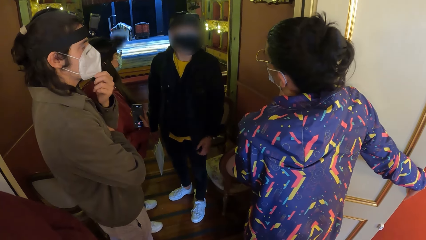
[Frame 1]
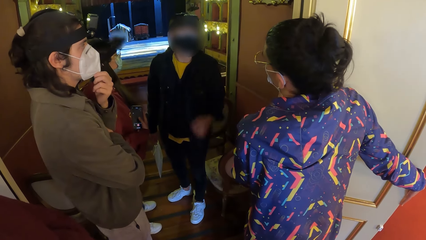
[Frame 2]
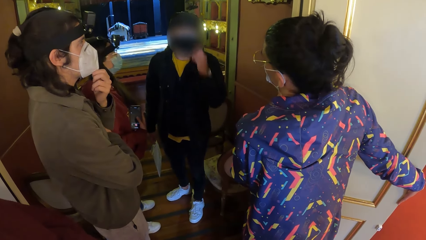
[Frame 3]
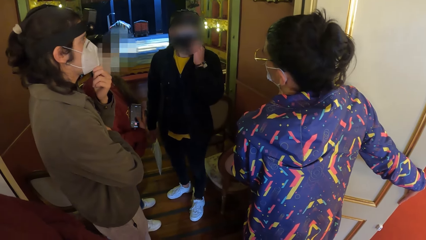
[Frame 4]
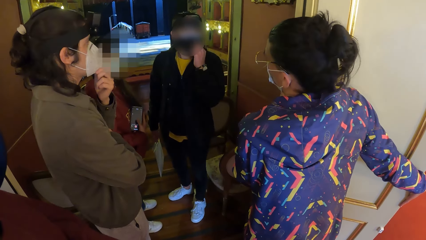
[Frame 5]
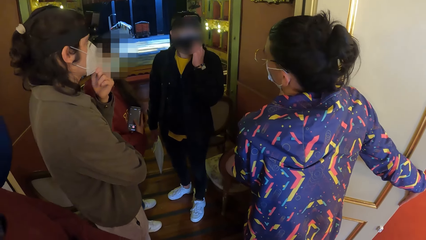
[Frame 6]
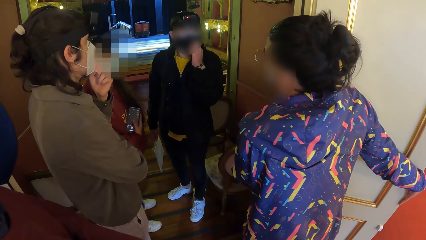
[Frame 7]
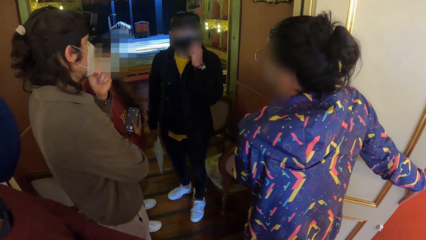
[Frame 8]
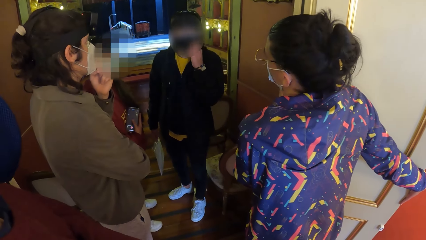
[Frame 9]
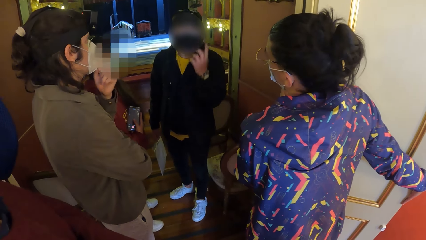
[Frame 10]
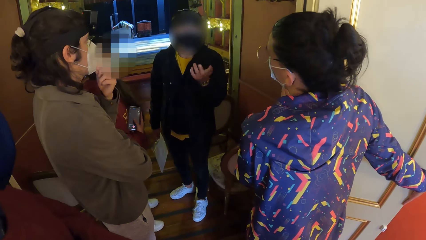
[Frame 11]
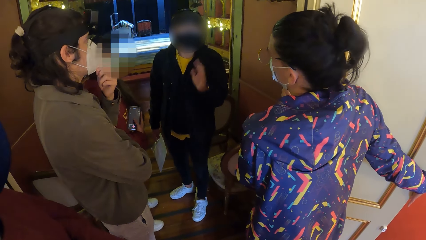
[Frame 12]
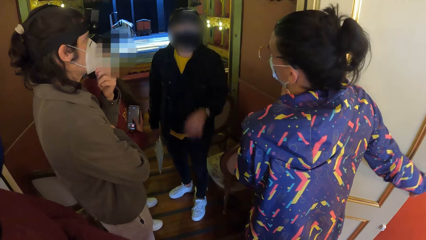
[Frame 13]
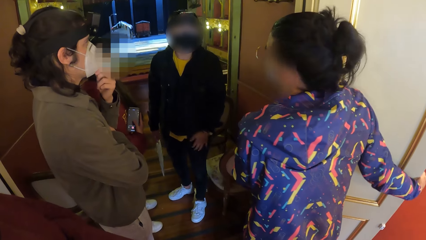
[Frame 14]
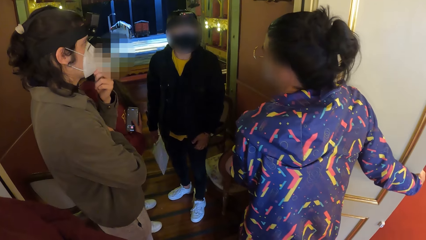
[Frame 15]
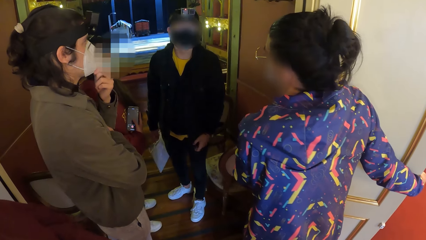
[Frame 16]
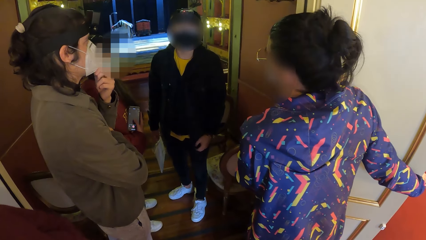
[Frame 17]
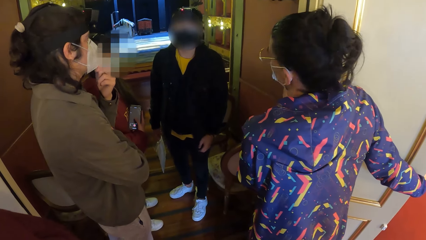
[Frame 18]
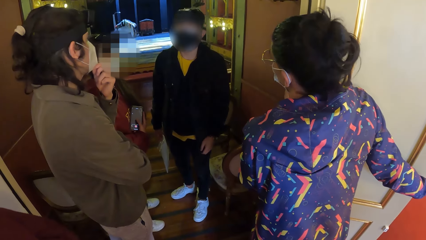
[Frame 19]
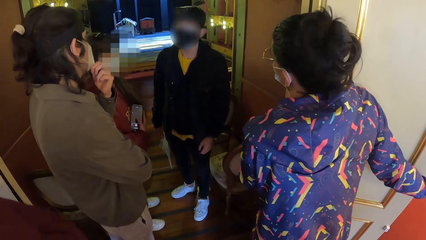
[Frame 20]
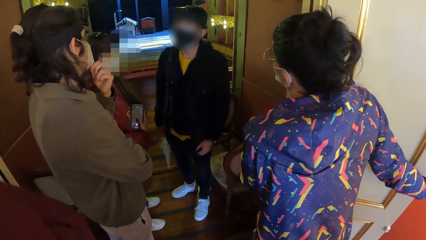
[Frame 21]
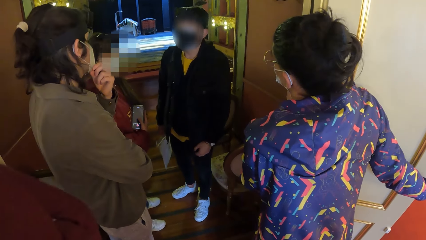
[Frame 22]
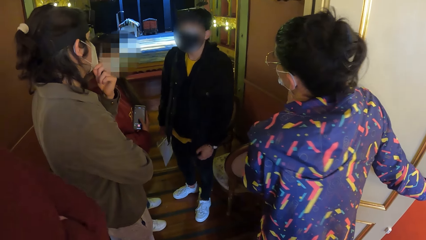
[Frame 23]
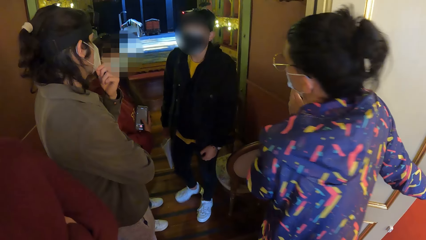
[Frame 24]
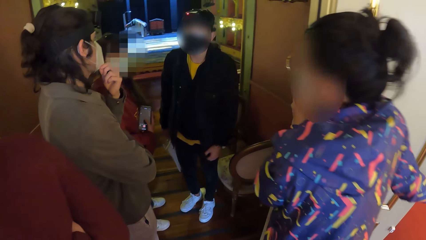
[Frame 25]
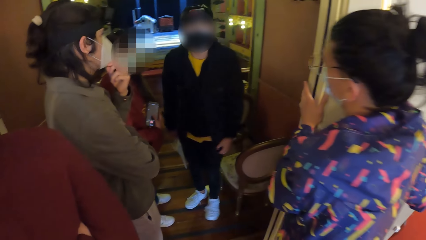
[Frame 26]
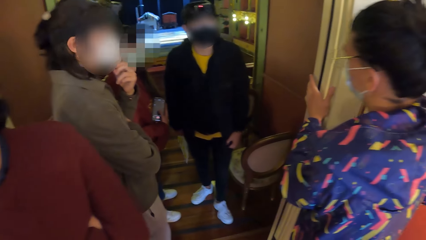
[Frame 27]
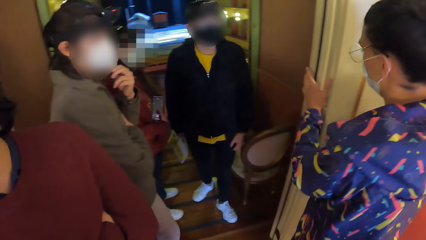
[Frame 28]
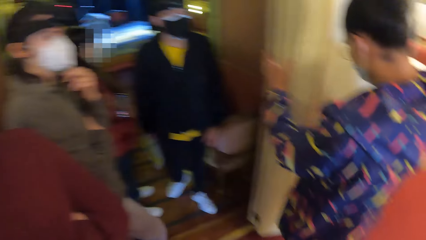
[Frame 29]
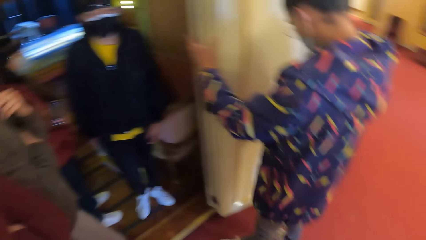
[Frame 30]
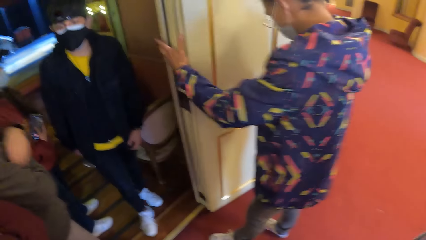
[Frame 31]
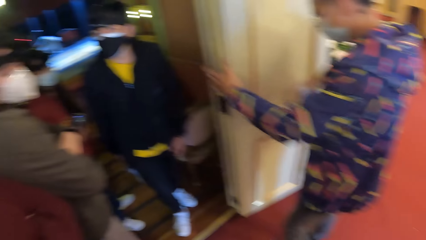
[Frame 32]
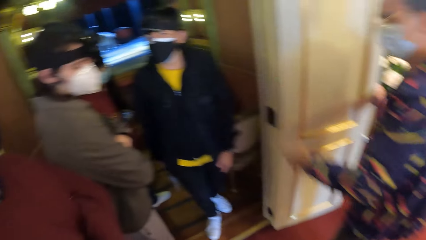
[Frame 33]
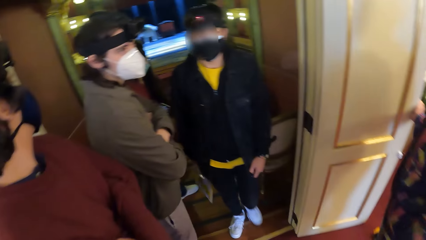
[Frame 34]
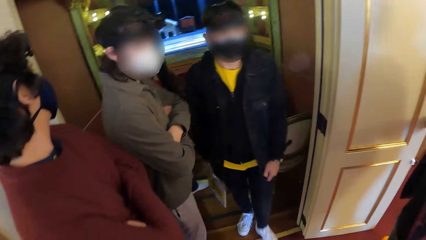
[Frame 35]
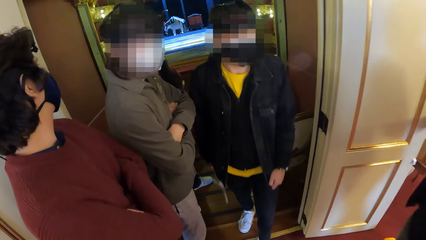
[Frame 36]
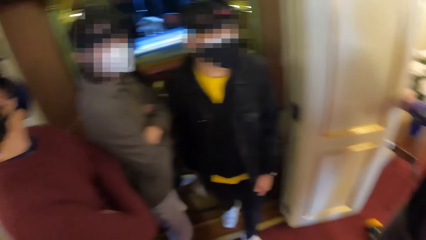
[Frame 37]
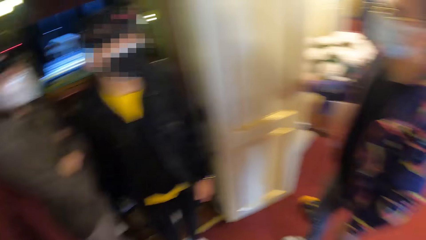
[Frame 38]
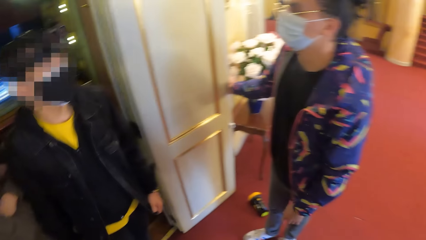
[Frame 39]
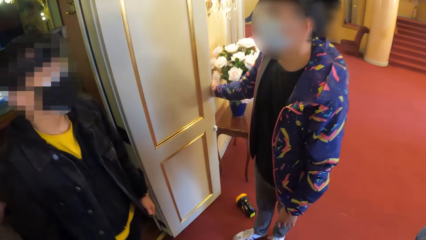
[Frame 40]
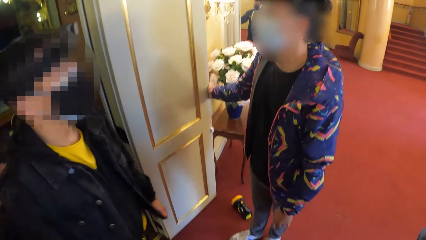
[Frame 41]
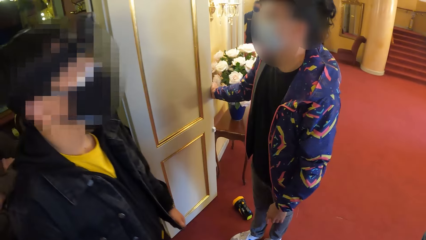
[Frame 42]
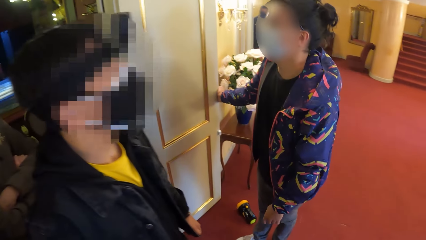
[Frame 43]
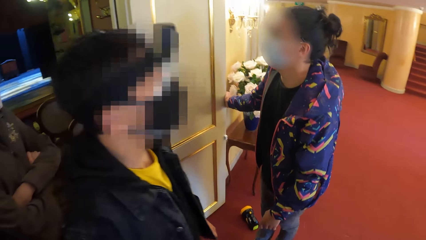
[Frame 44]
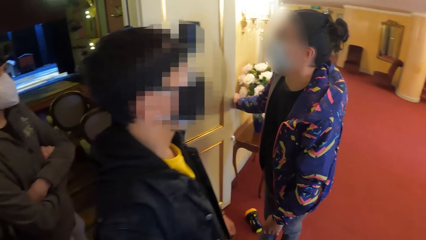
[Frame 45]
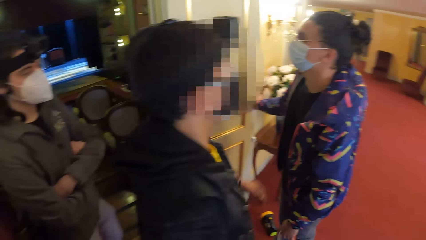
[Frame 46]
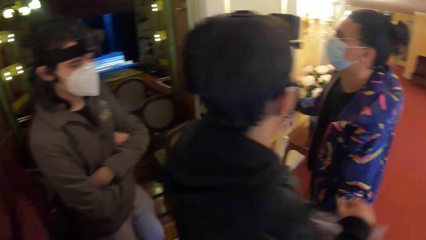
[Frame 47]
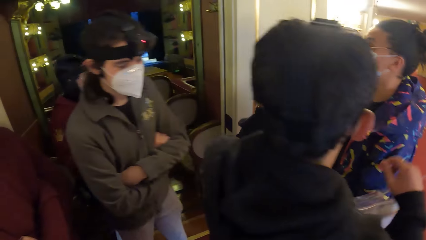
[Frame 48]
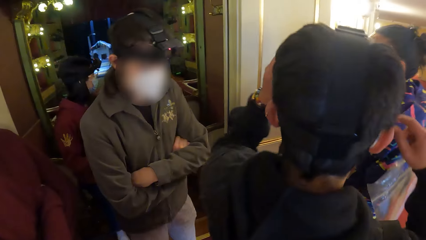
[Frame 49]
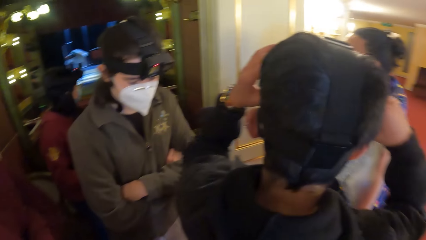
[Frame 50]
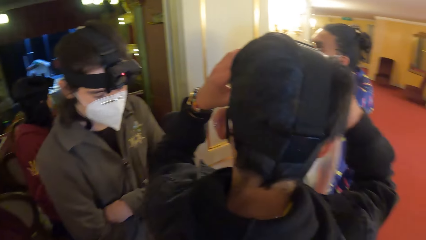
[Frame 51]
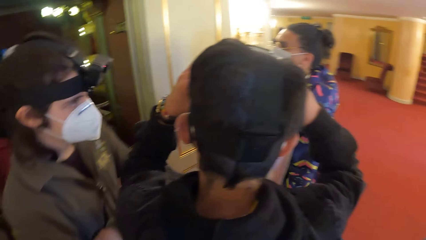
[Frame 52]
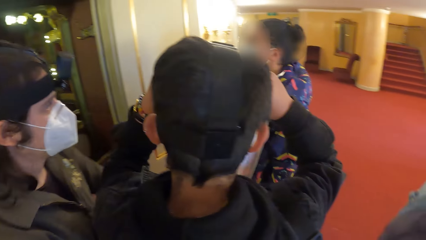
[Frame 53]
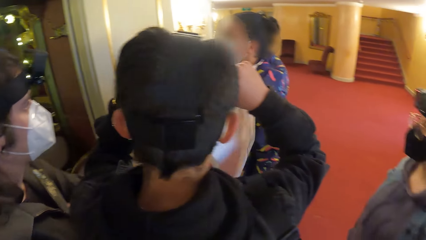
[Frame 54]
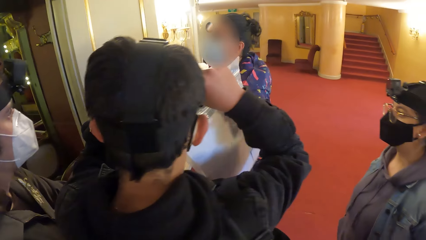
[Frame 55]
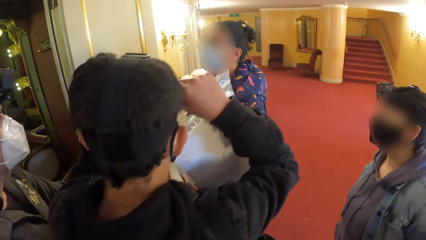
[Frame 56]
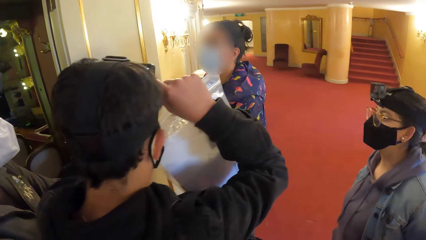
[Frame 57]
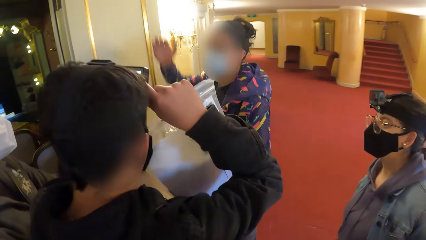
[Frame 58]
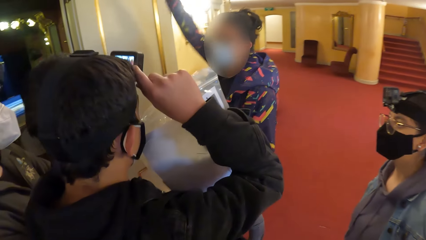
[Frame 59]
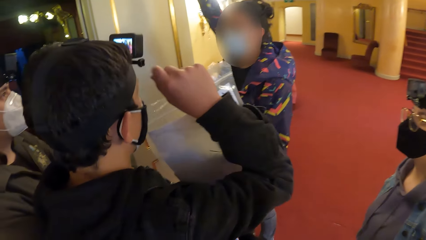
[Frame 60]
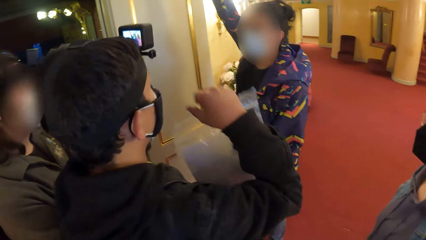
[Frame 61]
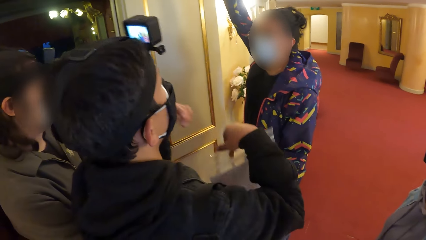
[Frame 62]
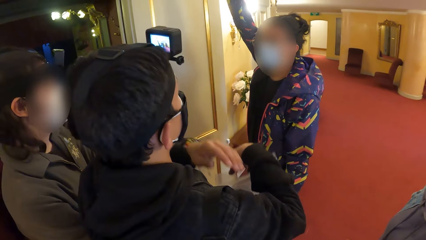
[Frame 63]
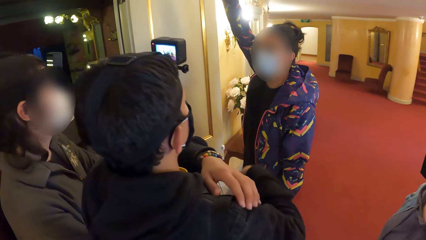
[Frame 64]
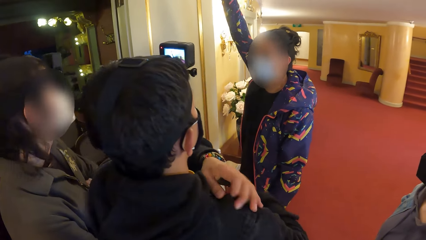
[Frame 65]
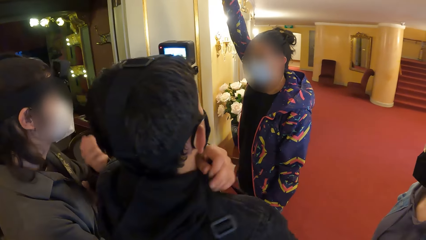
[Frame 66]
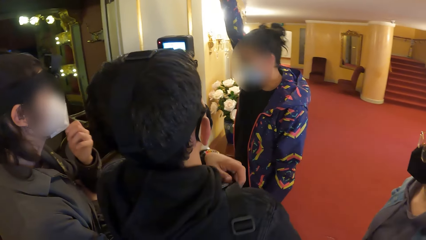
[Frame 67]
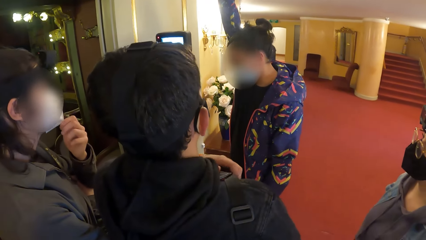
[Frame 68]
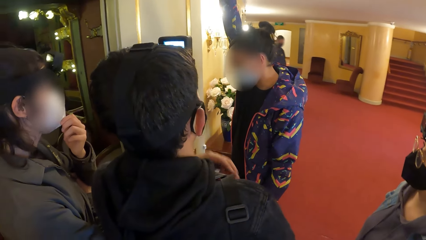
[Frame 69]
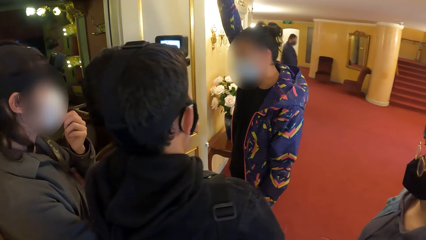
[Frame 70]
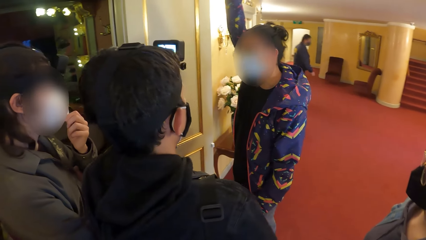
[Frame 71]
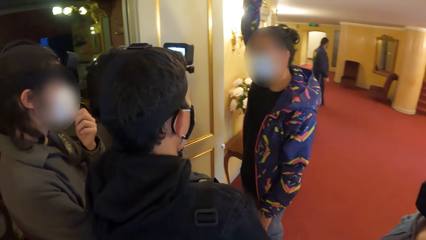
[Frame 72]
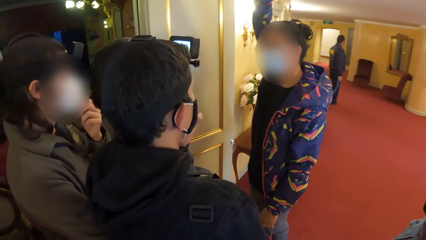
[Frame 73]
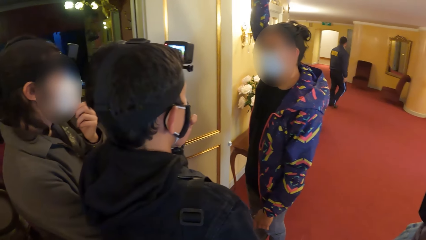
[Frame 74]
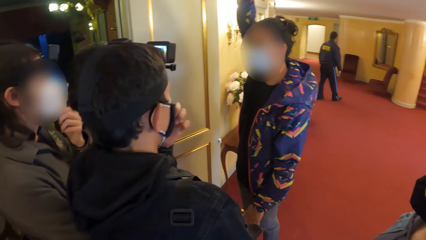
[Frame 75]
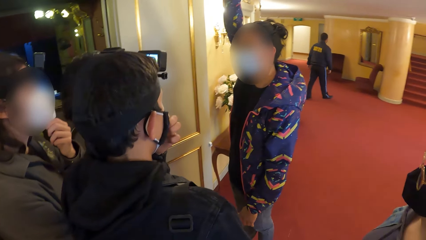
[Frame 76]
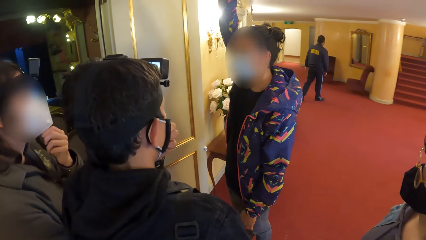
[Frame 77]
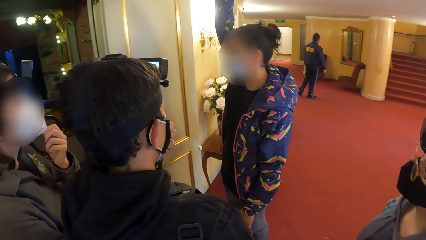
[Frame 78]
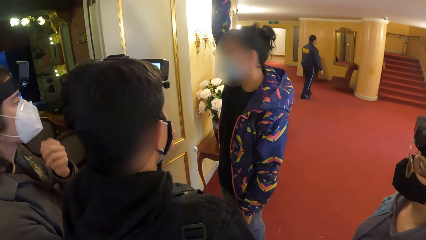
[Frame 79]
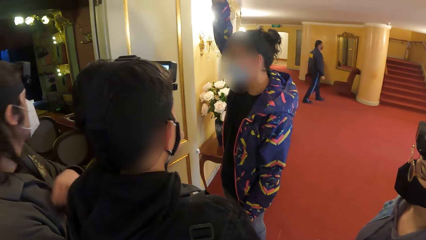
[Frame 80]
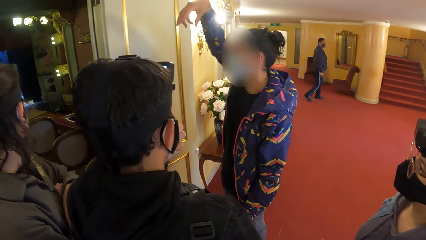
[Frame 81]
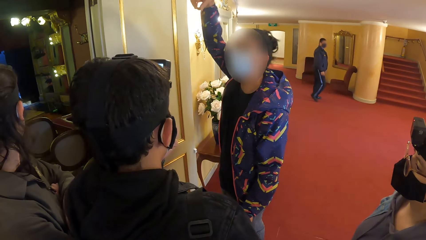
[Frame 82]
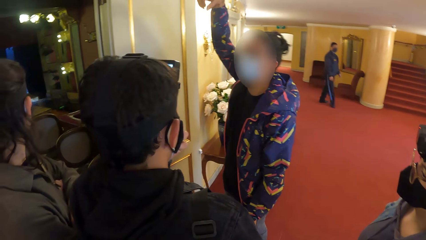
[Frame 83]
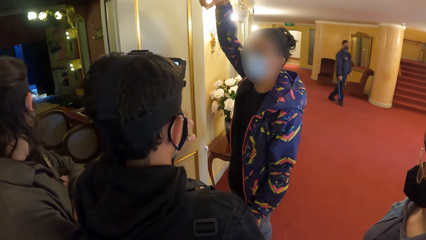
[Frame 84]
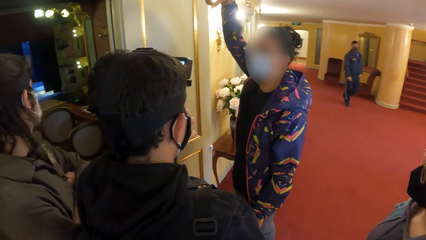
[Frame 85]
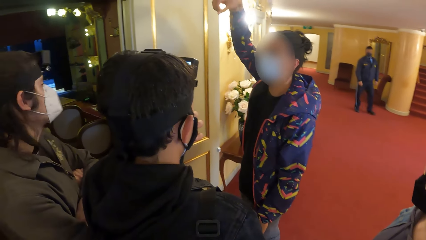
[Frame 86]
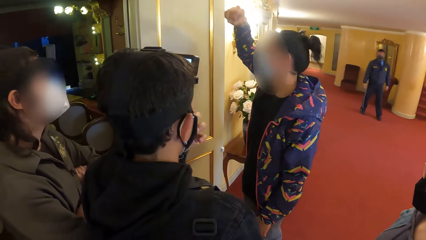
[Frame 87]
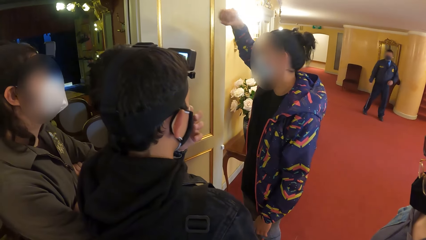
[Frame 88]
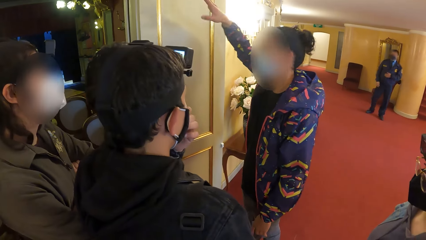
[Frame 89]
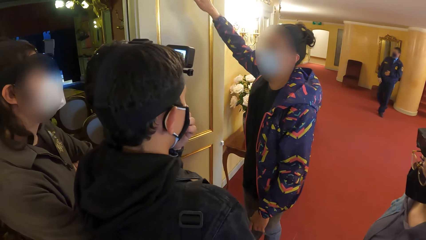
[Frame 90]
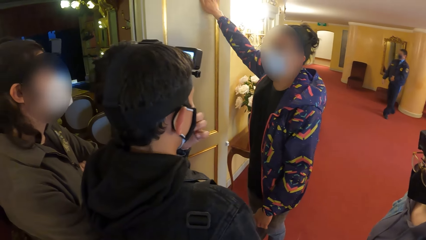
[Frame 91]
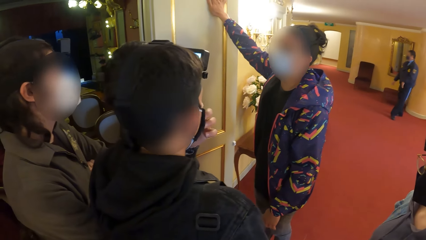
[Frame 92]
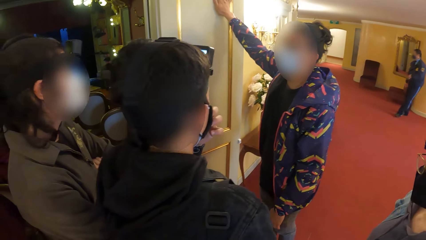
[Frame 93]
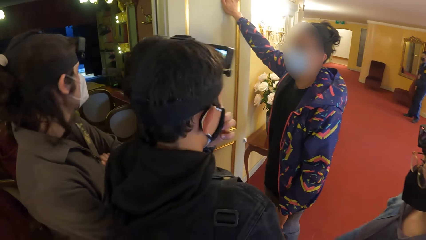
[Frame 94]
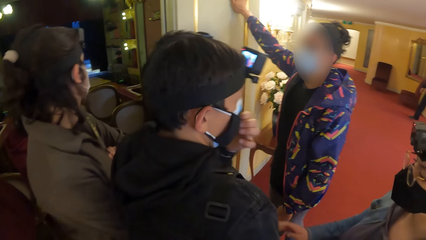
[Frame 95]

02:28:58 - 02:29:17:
The man gestures with his left hand. The camera wearer moves on the hallway. The man adjusts a camera on her head with both hands. The woman gestures with her right hand. The man adjusts the strap of his bag with his right hand. The other woman touches her nose mask with her left hand. The man touches the nose mask on his face with his left hand.
